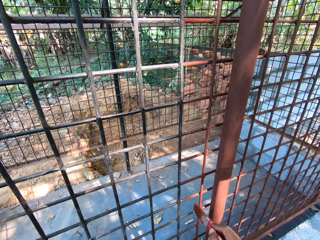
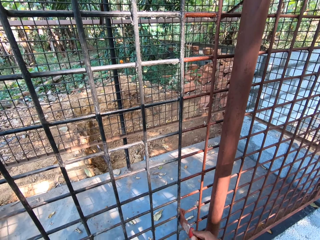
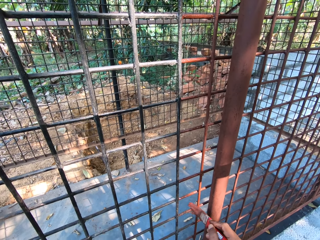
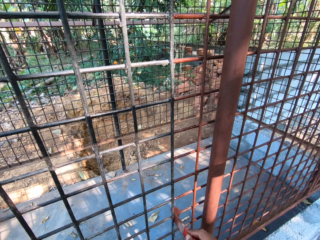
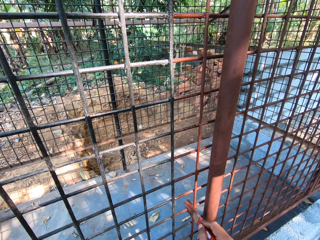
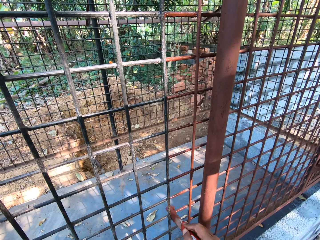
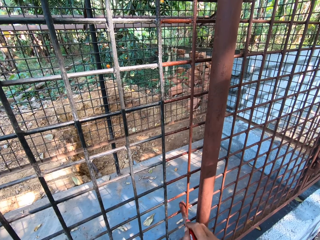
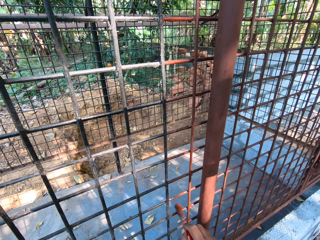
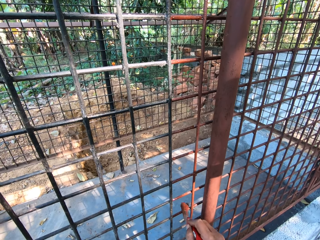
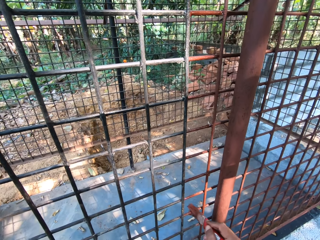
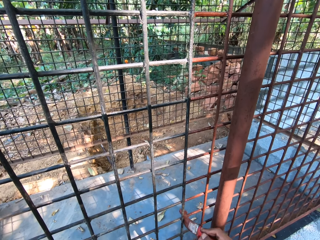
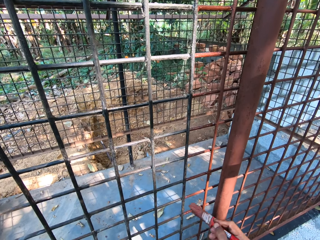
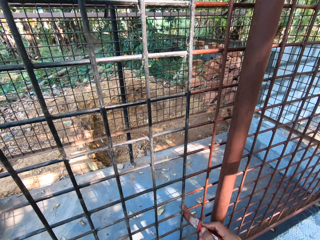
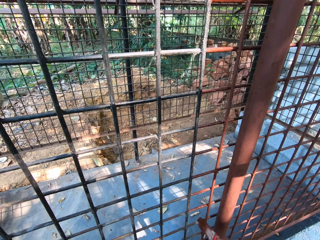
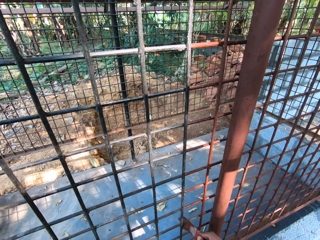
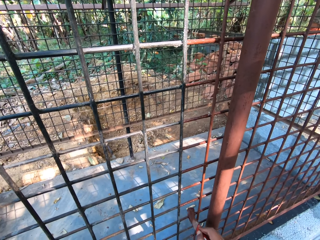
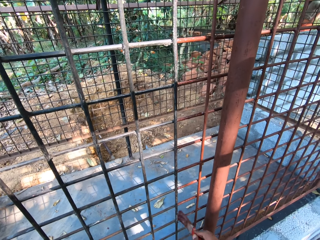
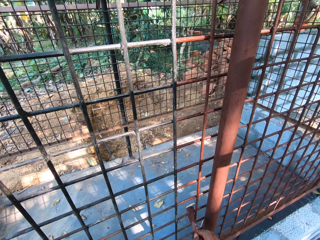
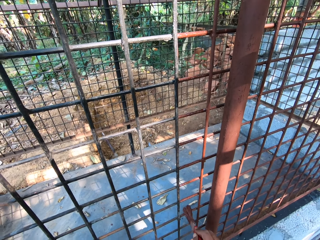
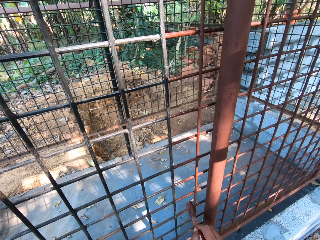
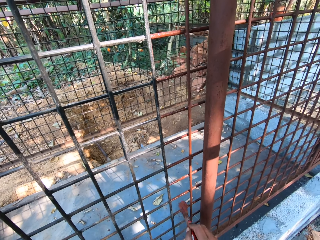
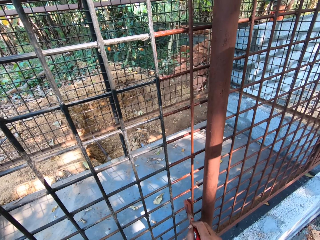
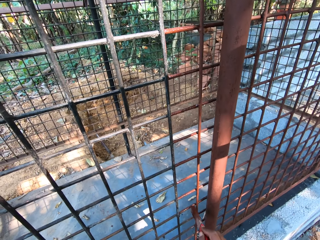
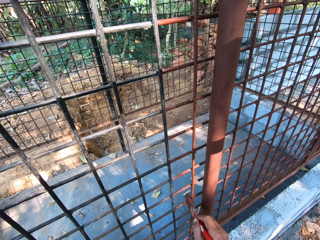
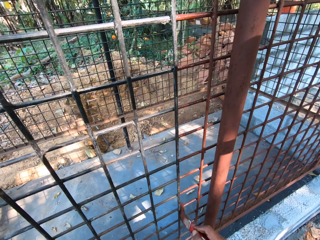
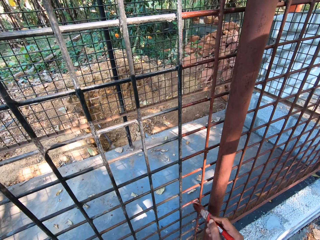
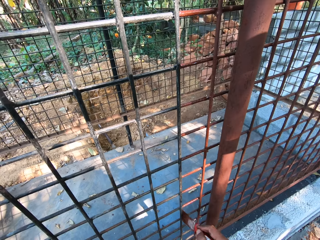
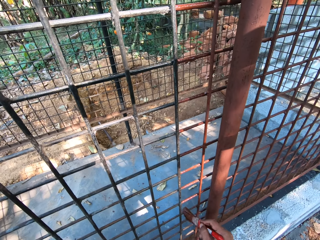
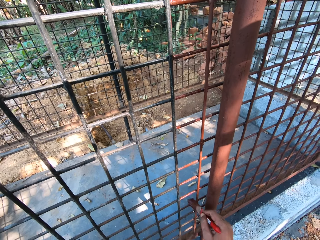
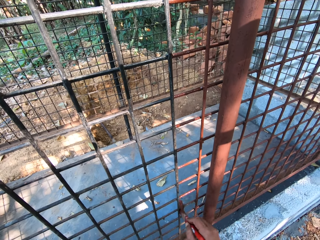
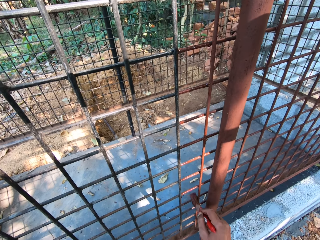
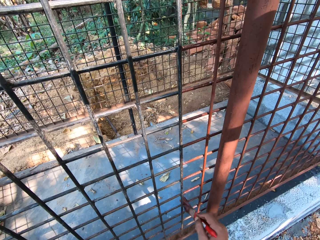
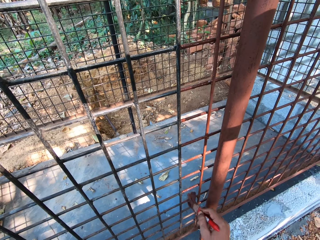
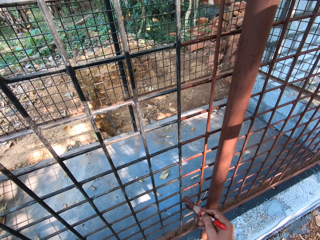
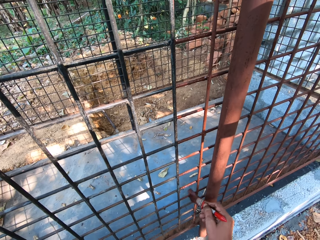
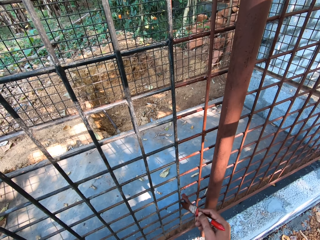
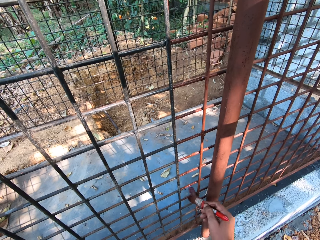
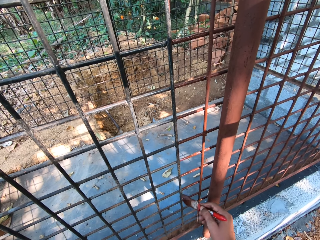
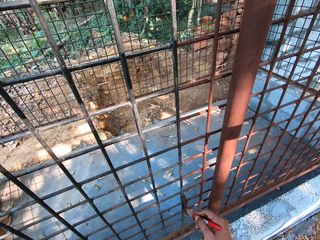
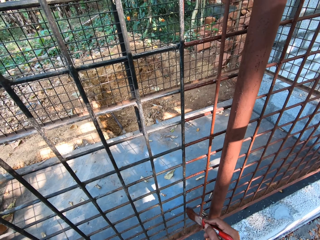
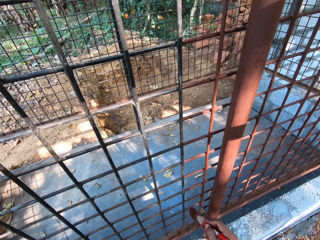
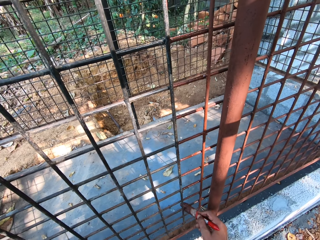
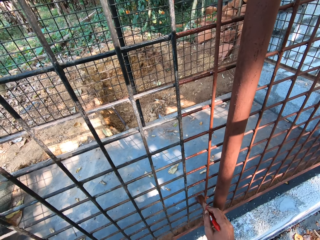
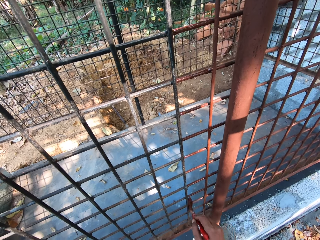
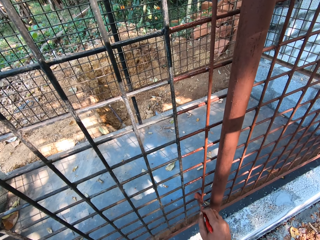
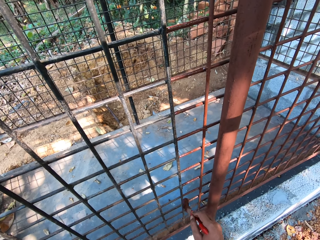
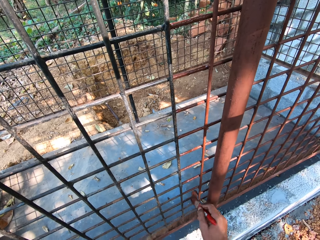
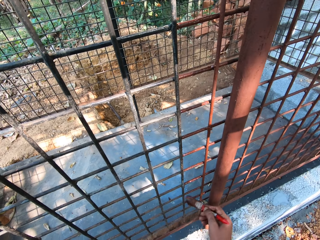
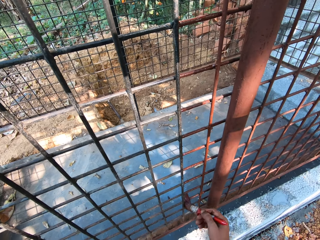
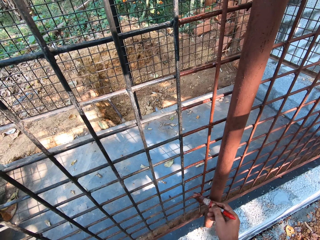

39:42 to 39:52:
The camera wearer converses with the man. They paint the metal.

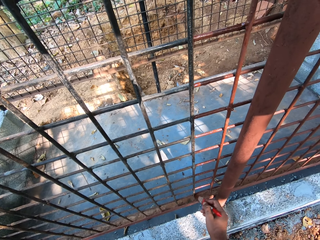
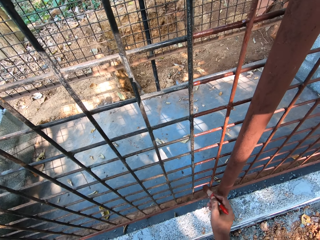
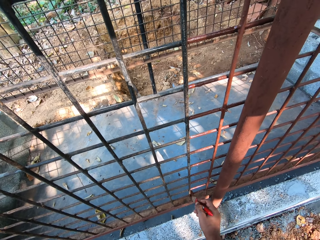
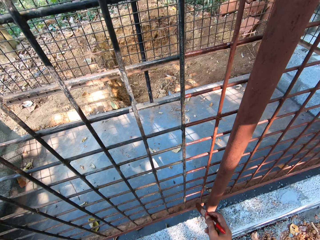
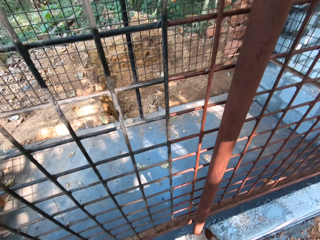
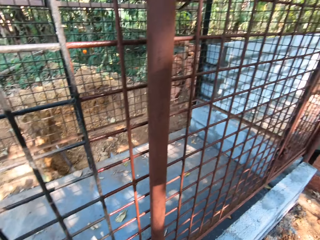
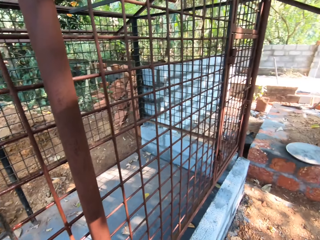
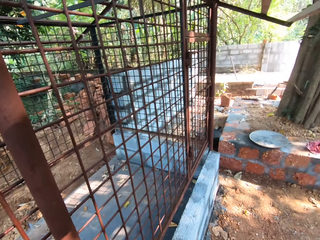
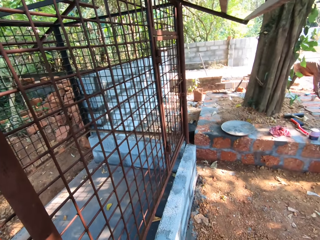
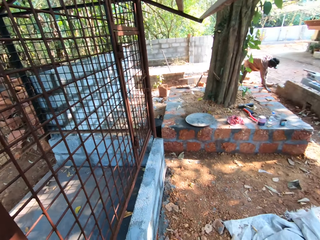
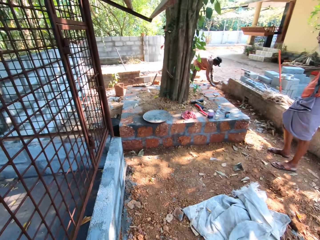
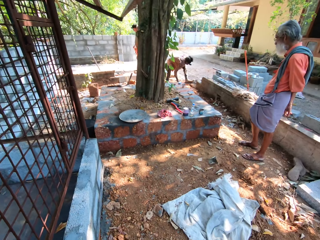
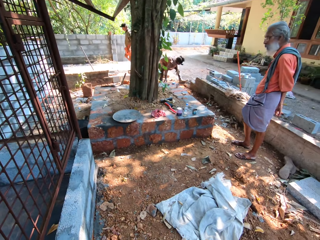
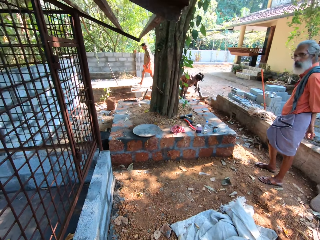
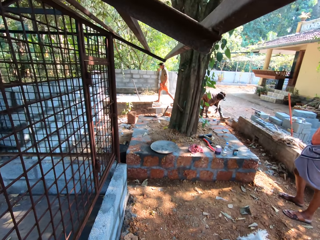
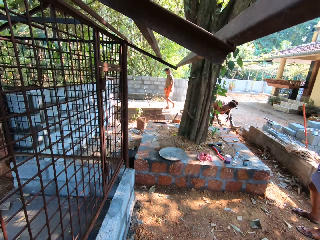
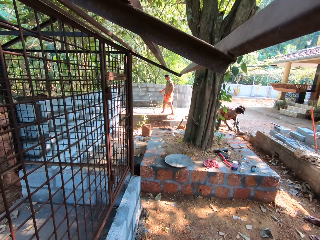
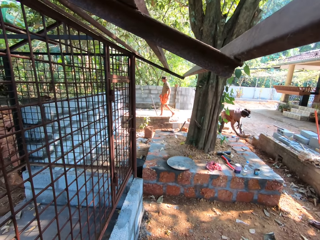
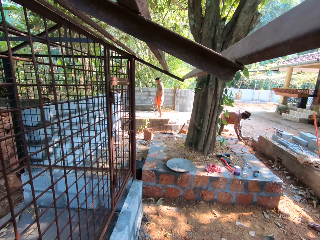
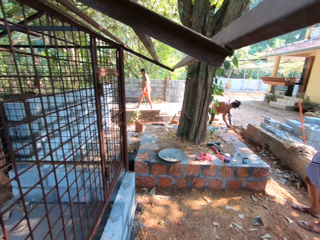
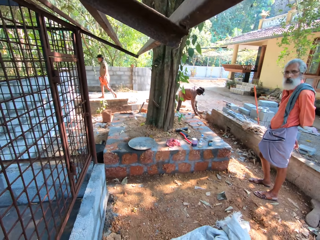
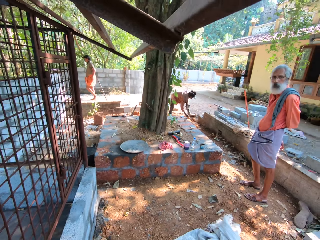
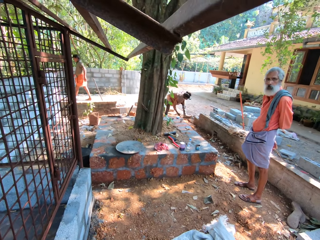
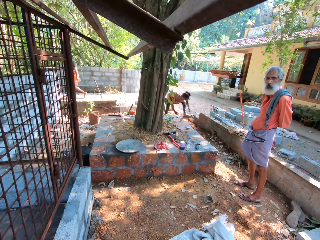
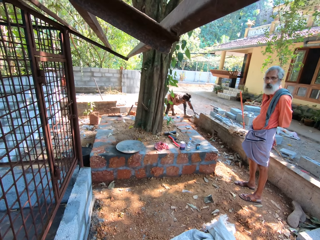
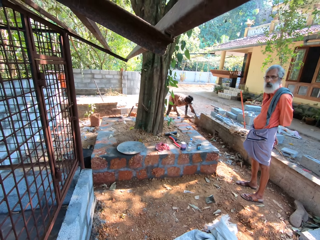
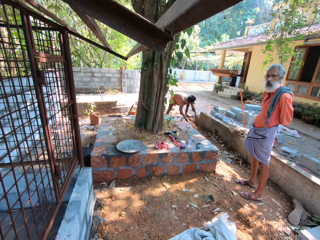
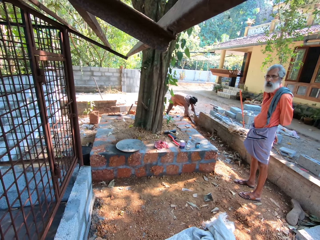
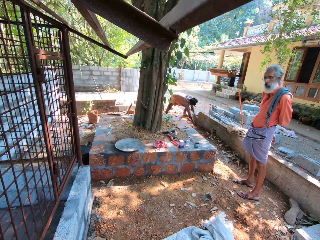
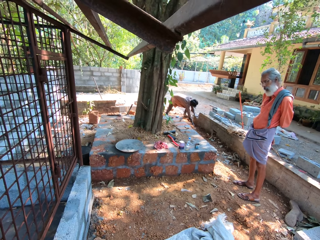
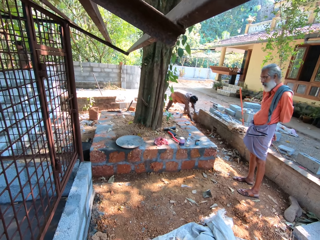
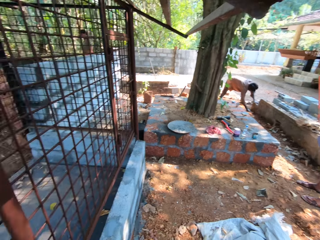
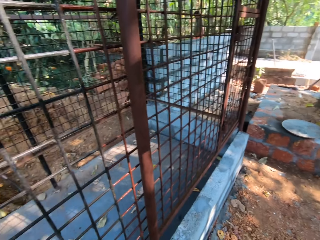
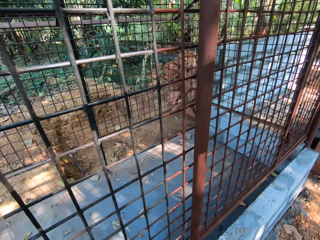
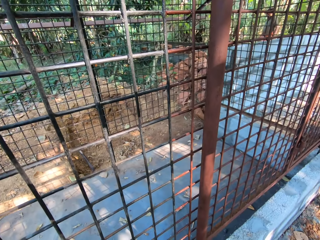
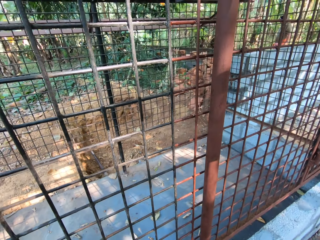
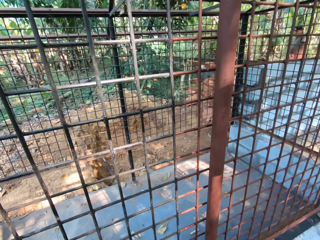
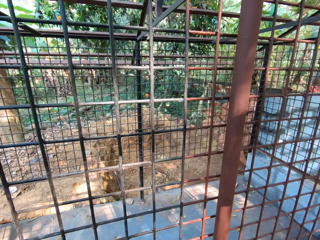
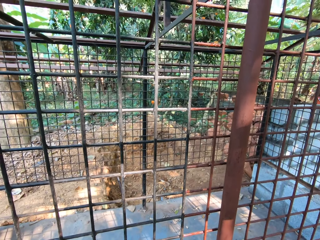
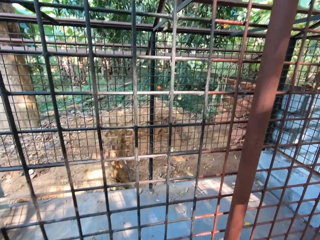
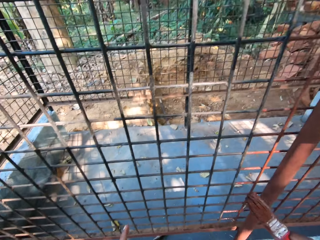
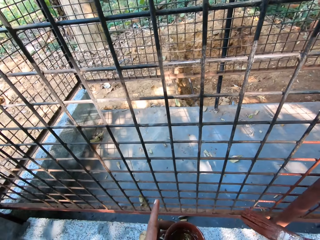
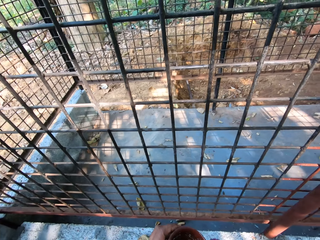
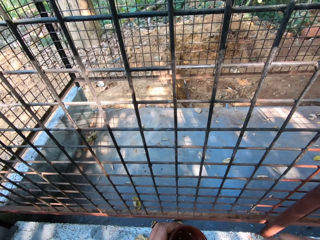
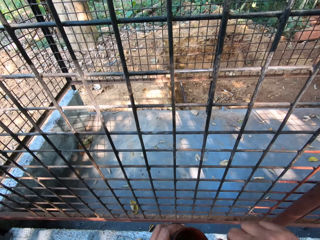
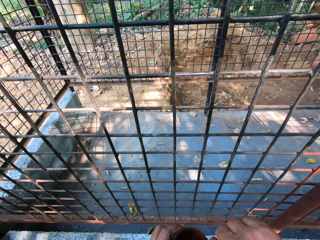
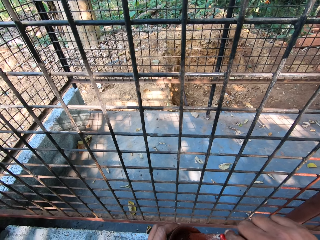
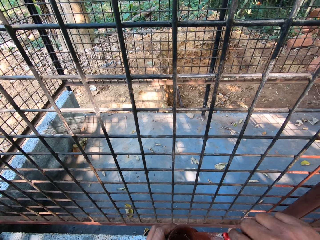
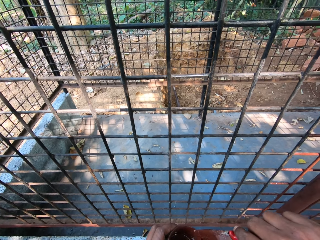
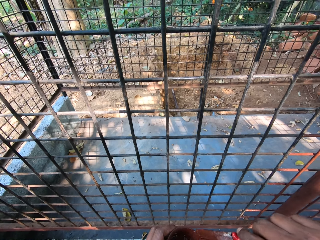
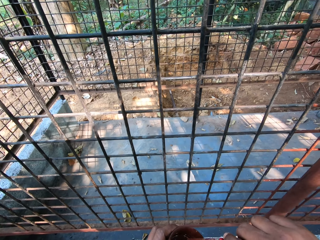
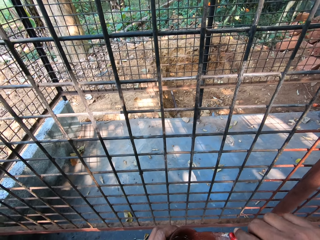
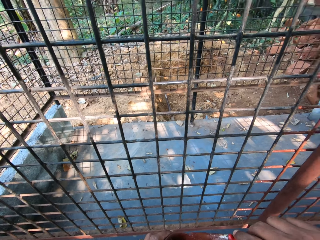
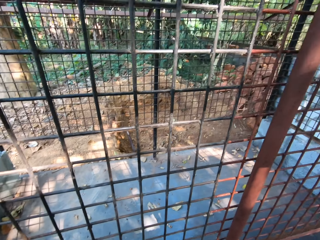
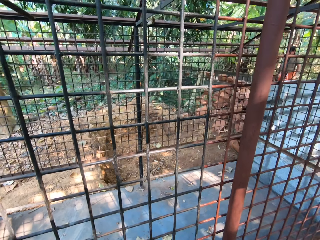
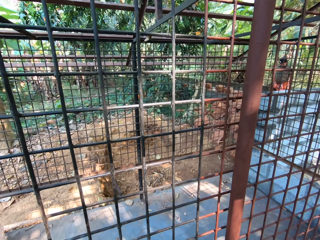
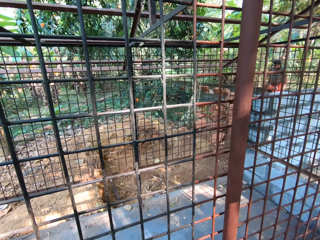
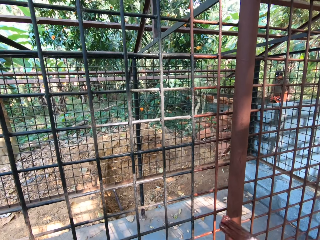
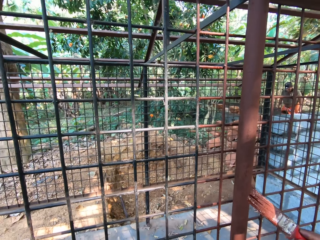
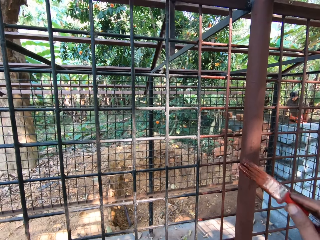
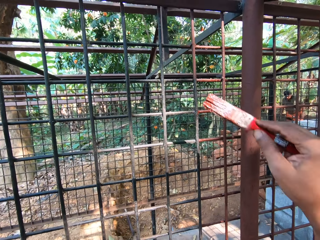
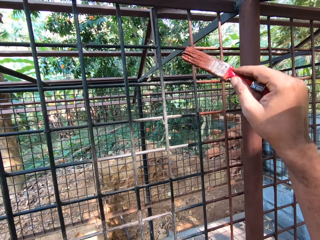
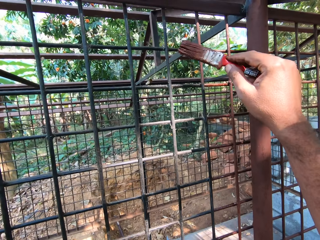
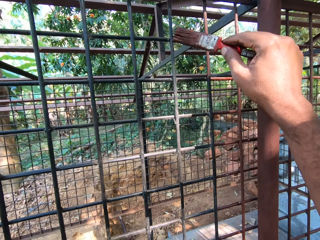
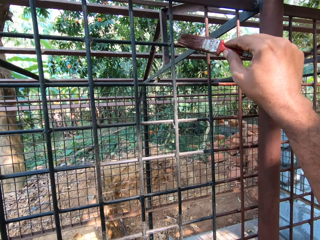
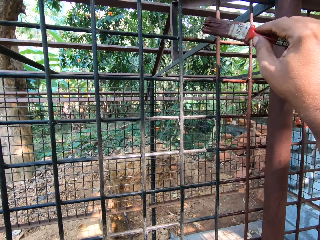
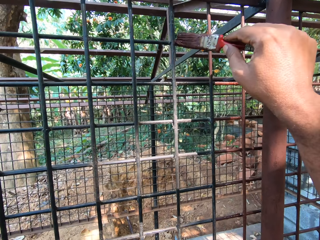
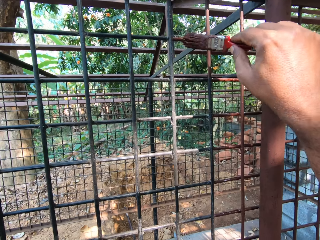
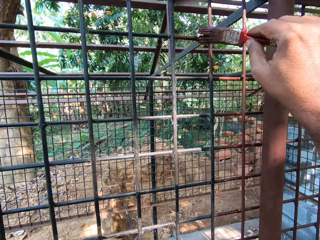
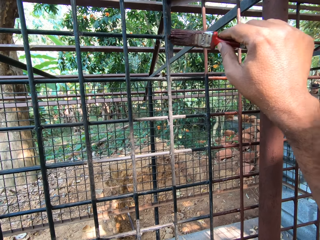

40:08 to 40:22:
The camera wearer looks around the compound. A man bends over the ground. The man hits the ground with a hammer in his right hand. The camera wearer converses with the other man. The first man drops the hammer on the ground with his right hand. The camera wearer looks at the other man. He dips the paintbrush into the cup of paint with his right hand. He dabs paint on the cup of paint, from the paintbrush in his right hand. He paints the iron mesh with the paintbrush in his right hand.
